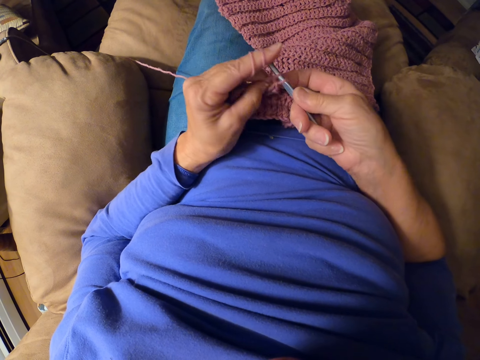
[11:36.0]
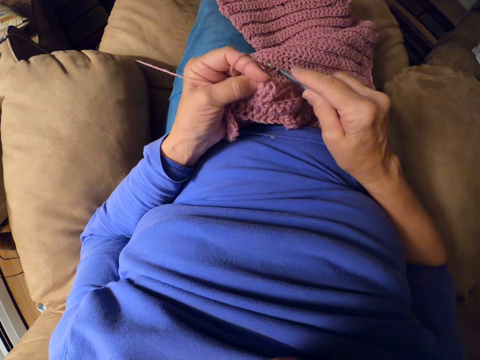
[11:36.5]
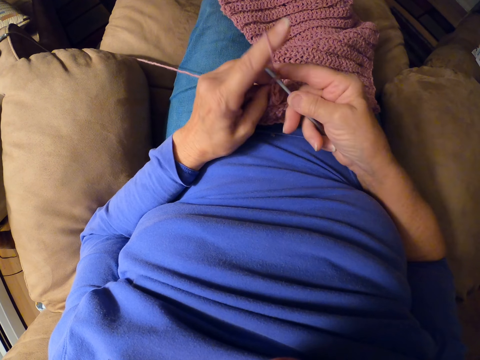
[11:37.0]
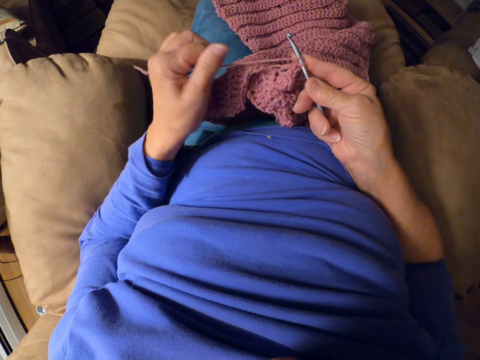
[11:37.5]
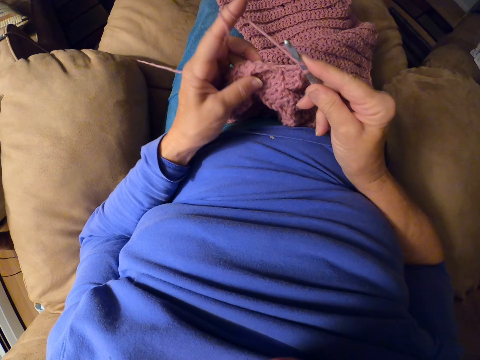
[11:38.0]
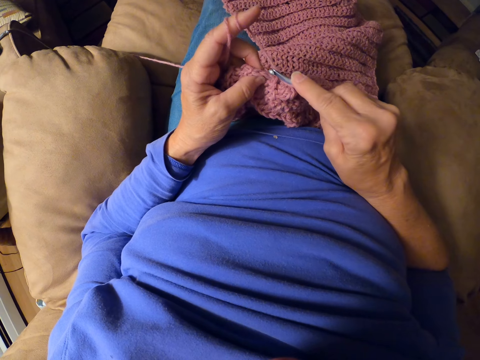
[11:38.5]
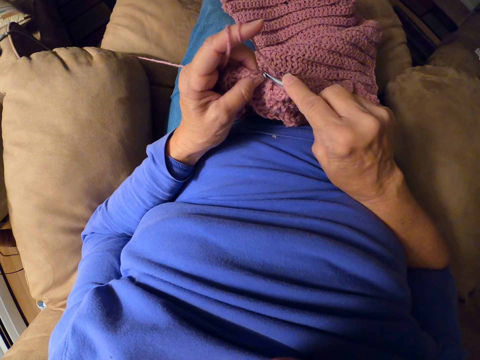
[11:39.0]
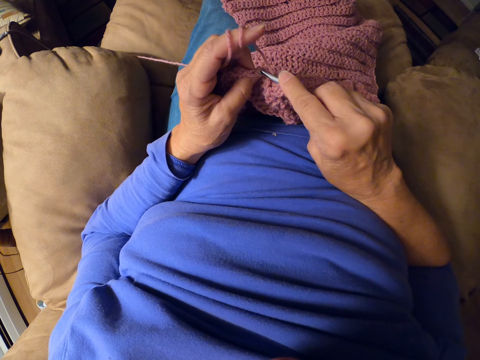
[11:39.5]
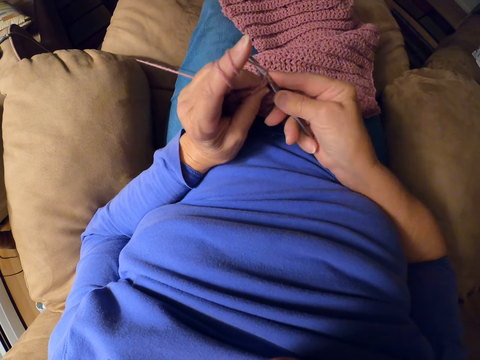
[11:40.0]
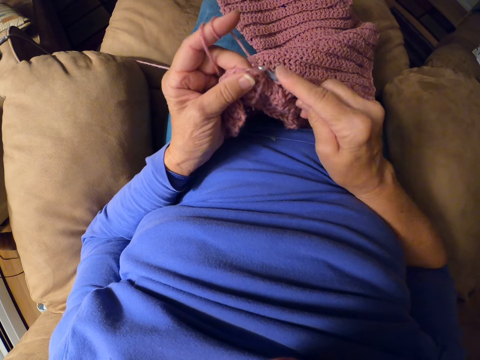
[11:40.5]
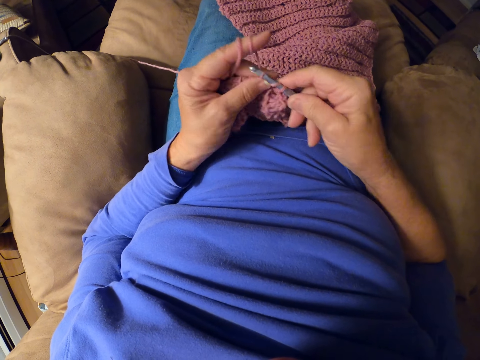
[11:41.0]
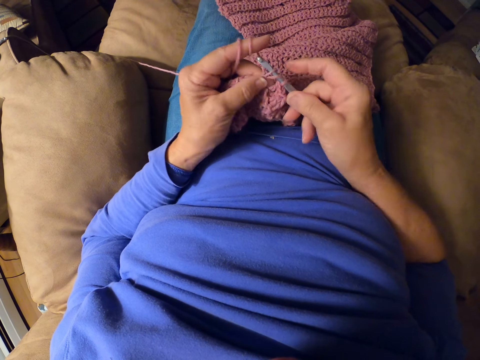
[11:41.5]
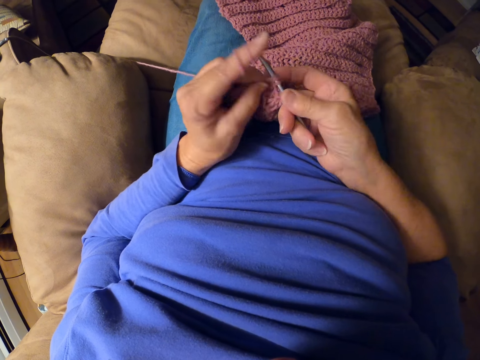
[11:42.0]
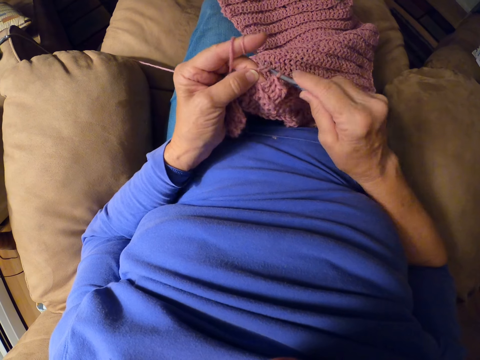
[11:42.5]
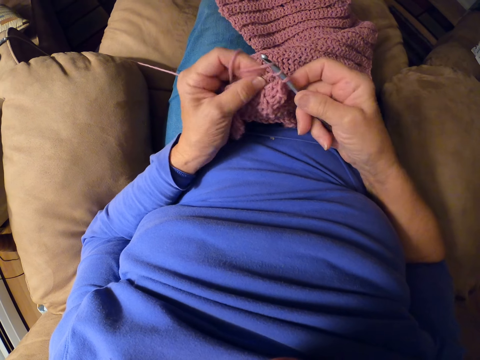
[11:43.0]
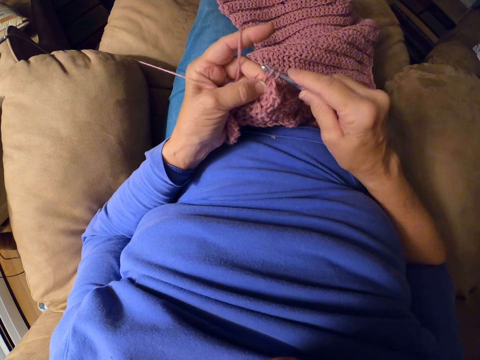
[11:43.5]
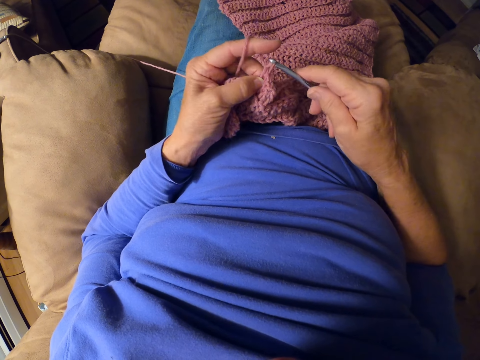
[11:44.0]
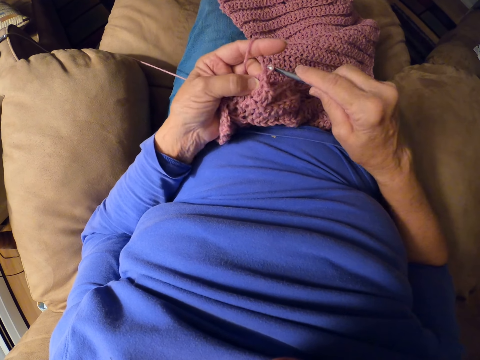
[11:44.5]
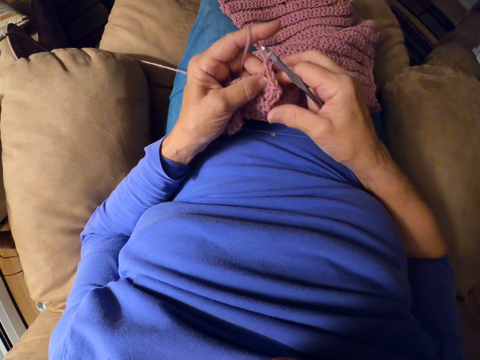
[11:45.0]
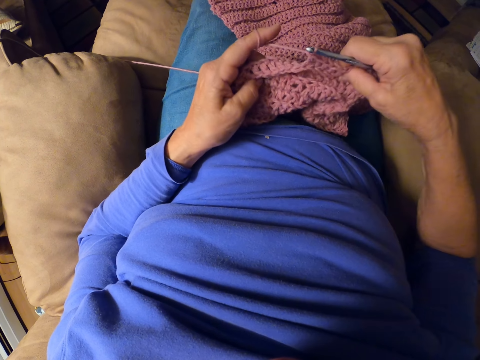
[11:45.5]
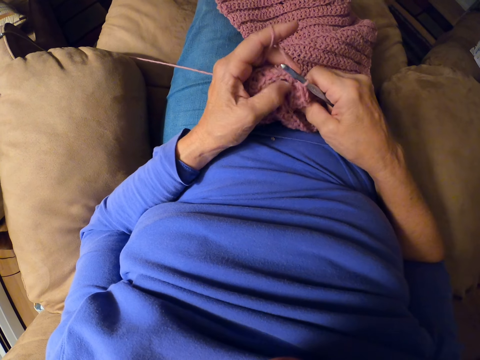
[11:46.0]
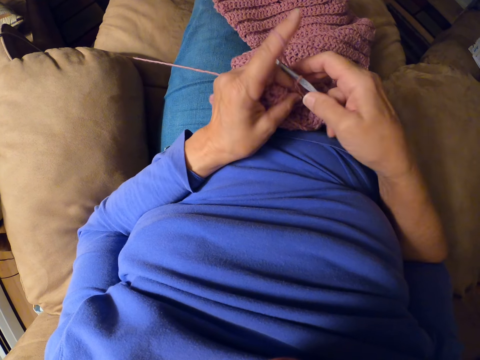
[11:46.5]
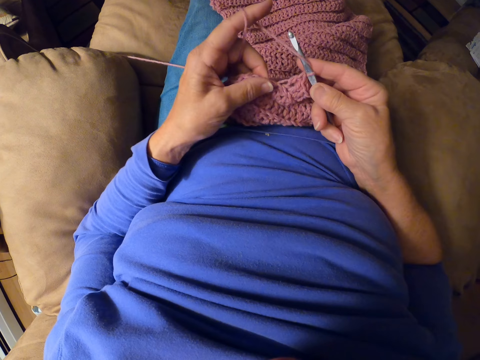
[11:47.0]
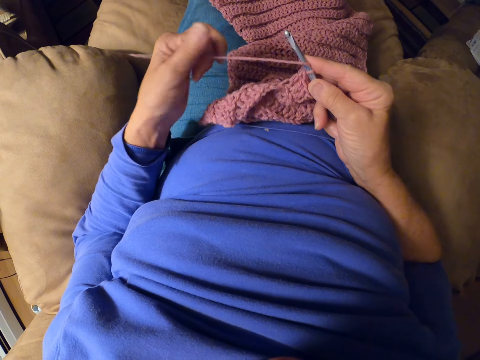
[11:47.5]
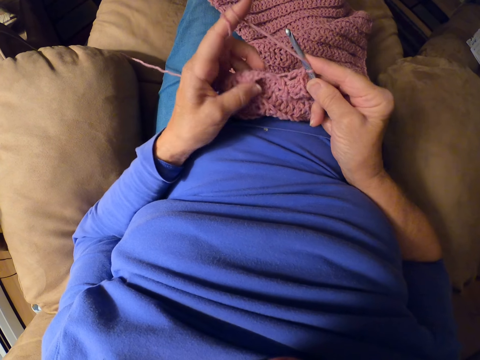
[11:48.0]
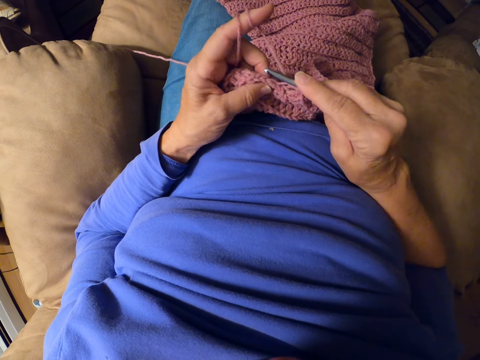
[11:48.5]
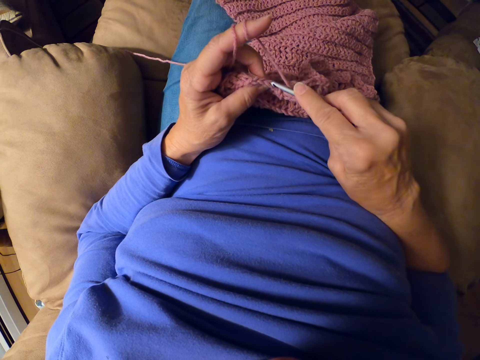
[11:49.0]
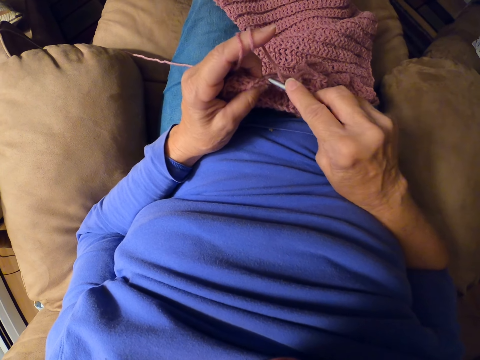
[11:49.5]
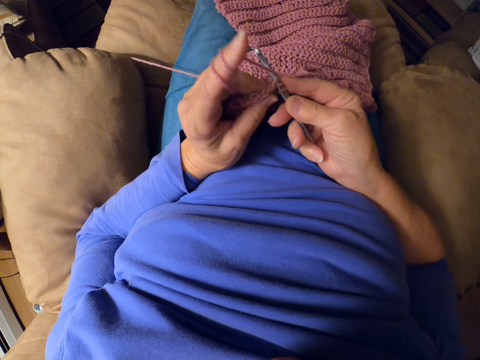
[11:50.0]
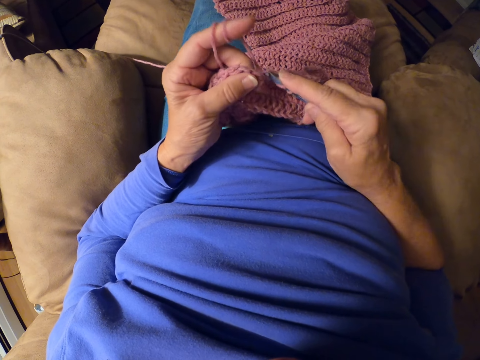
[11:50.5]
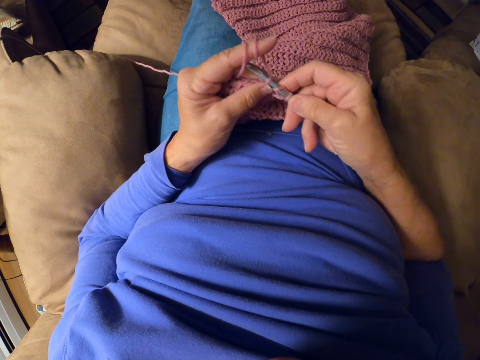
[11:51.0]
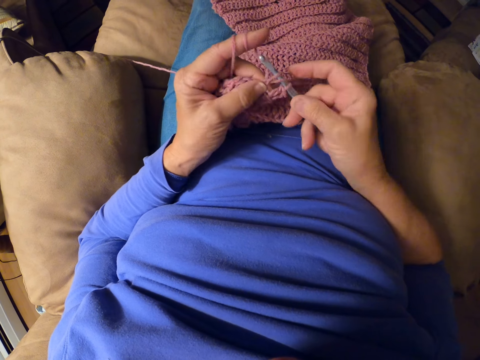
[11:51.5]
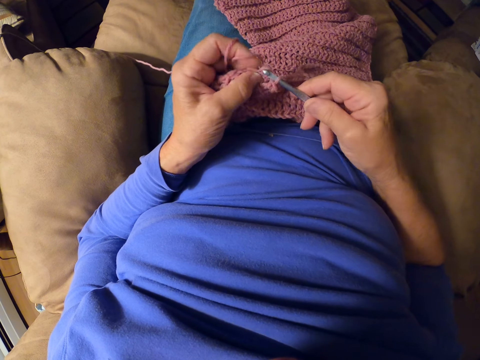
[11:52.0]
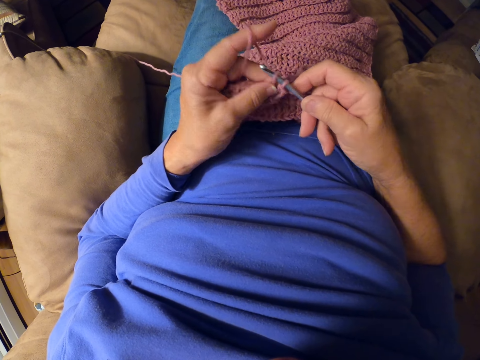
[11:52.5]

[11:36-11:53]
The camera wearer rolls yarn around her finger. She crochets with the crochet hook. She adjusts the fabric. She rolls the yarn around her finger. She crochets with the crochet hook.

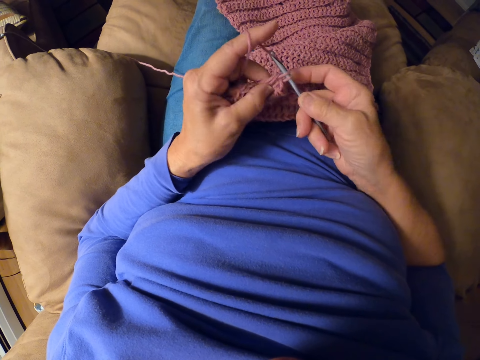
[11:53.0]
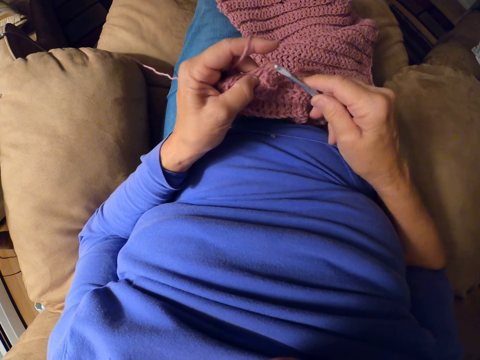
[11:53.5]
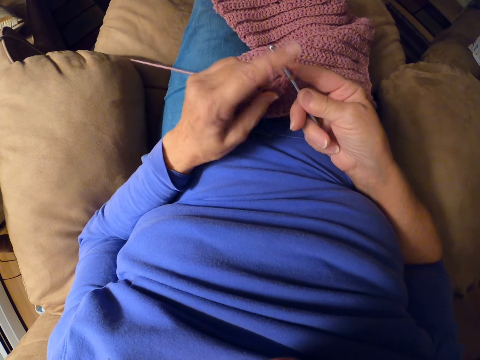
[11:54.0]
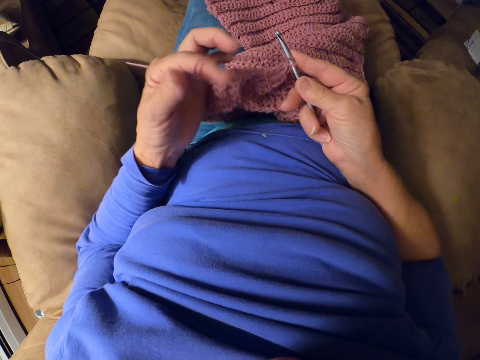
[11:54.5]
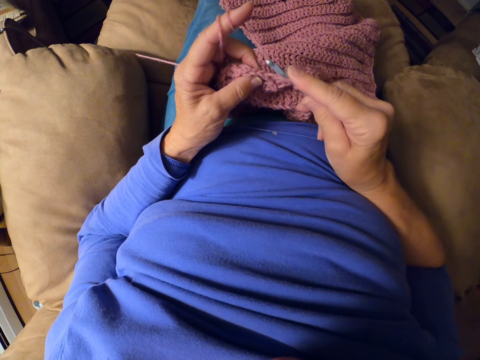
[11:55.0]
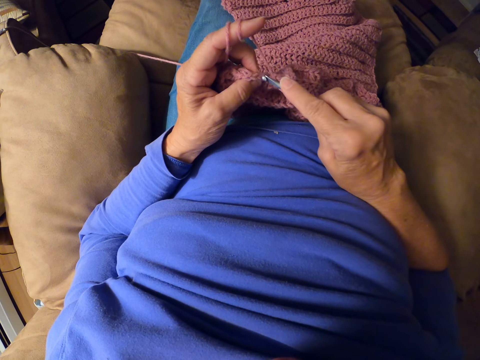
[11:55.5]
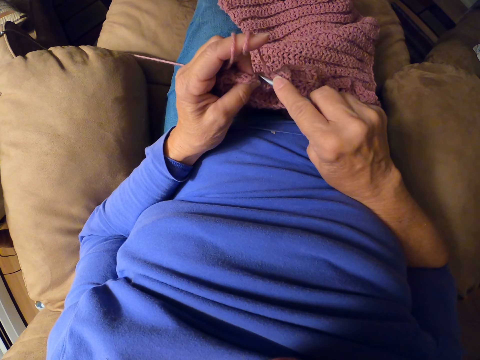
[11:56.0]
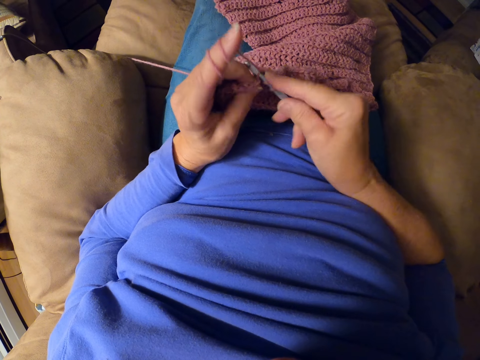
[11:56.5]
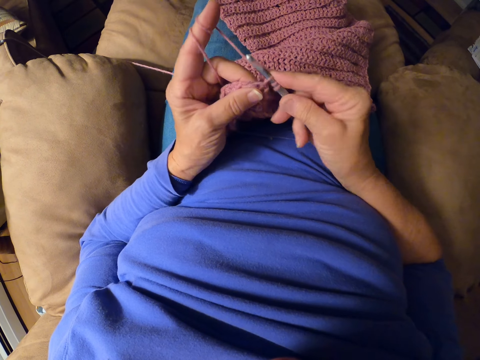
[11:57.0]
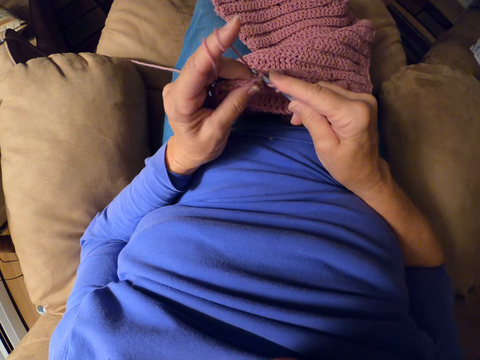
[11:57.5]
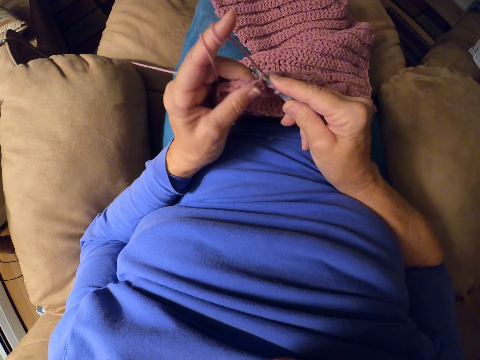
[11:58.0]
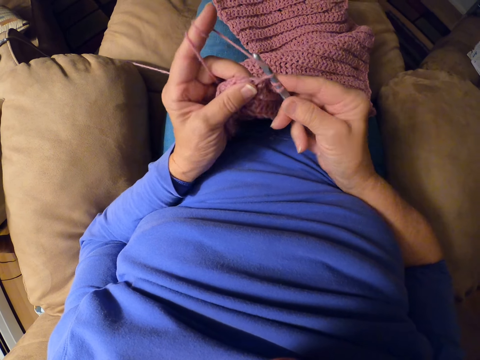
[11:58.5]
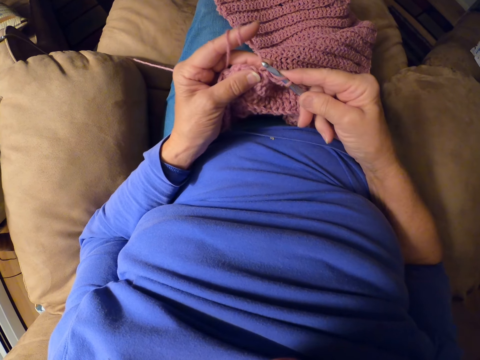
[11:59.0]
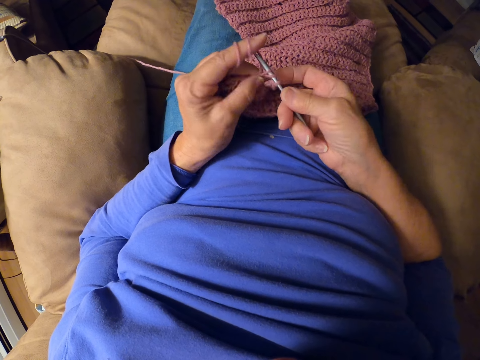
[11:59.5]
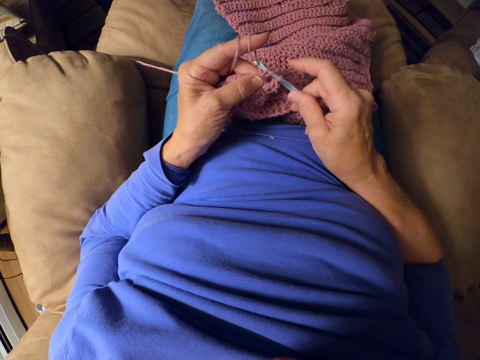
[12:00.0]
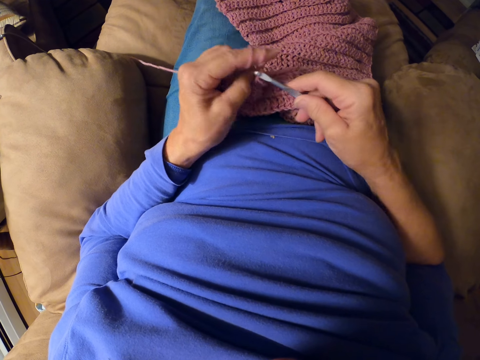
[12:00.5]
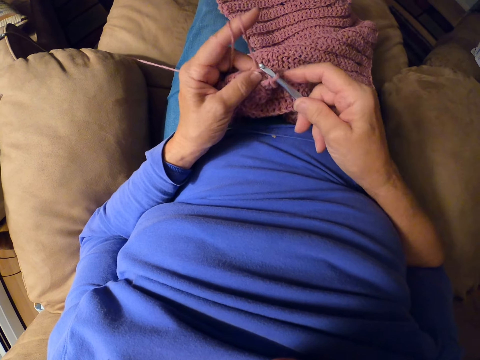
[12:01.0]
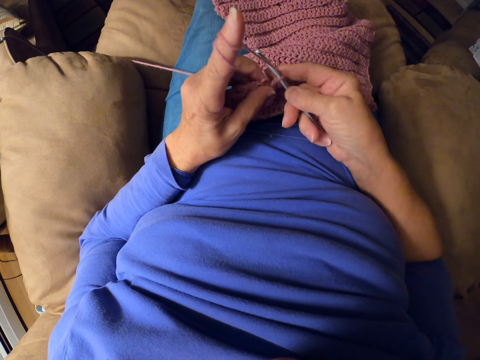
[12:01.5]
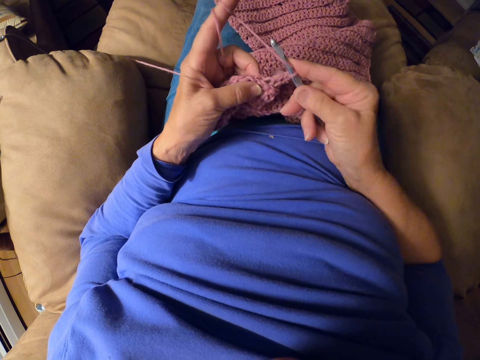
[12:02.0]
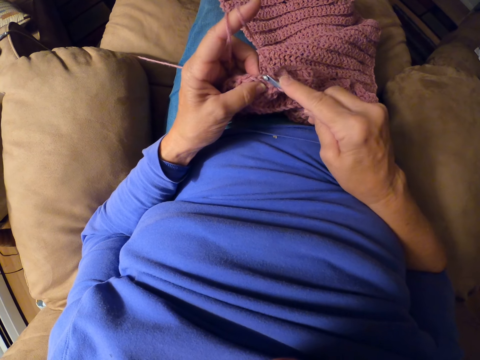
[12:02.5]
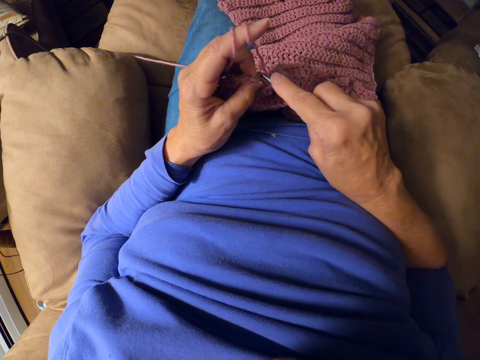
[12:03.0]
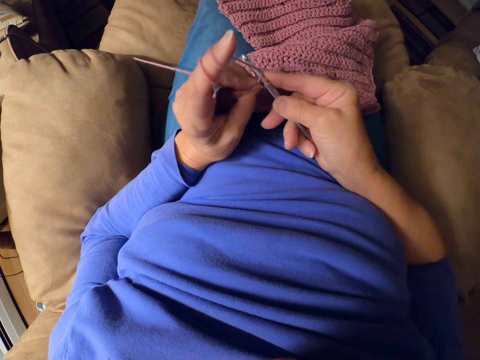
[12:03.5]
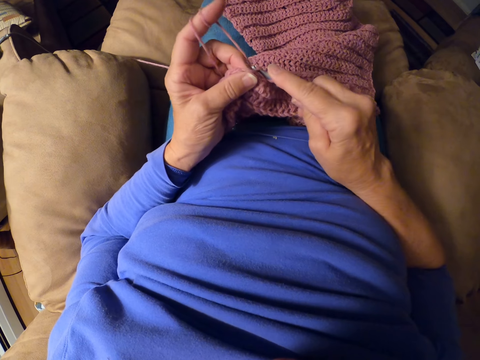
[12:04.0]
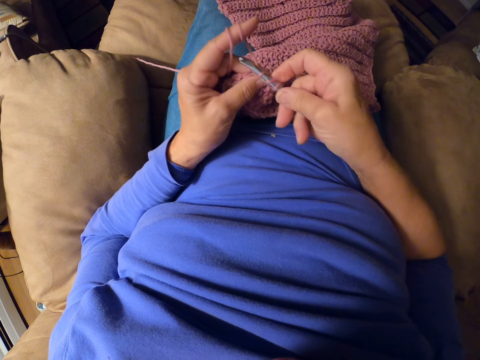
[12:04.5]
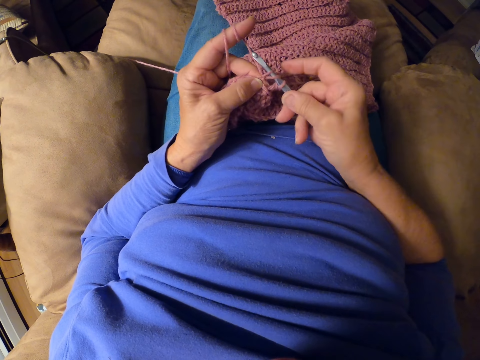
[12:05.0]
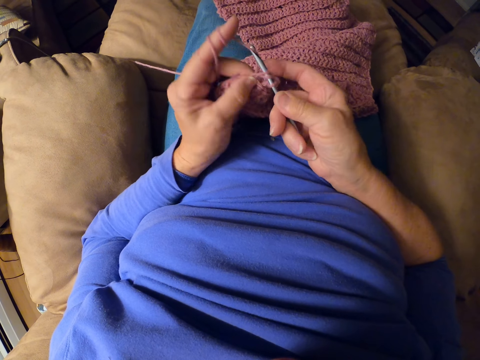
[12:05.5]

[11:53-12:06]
The camera wearer rolls yarn around her finger. She crochets with the crochet hook.
